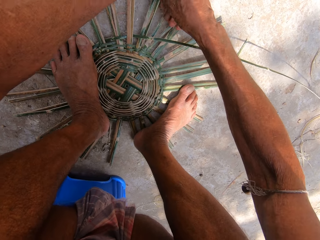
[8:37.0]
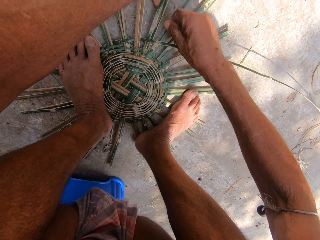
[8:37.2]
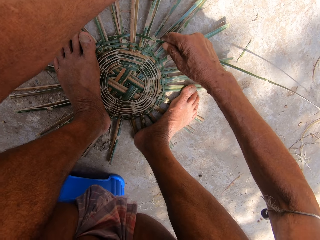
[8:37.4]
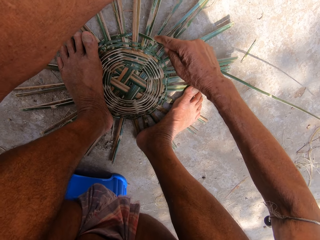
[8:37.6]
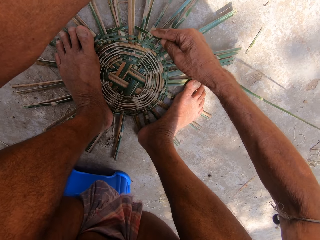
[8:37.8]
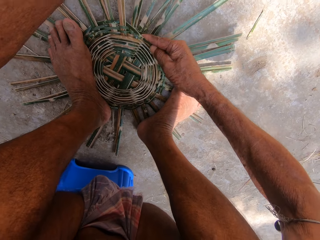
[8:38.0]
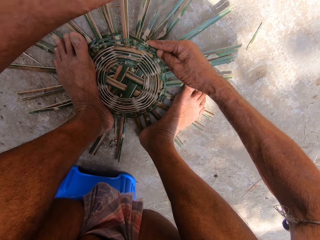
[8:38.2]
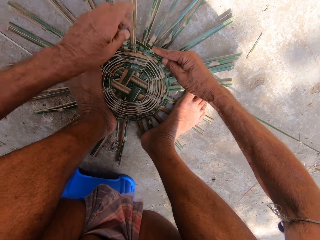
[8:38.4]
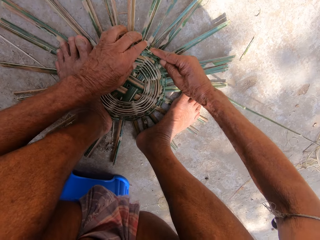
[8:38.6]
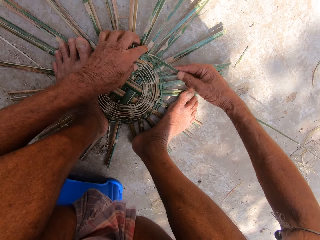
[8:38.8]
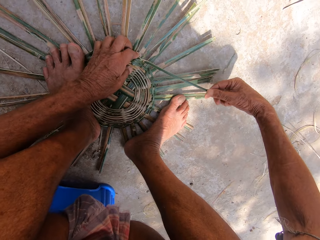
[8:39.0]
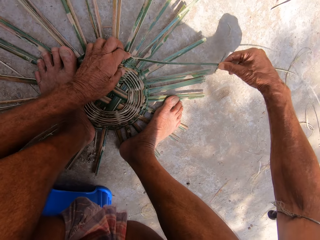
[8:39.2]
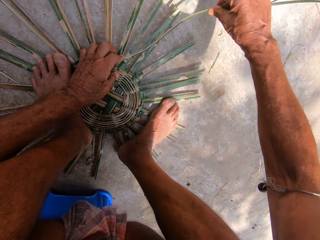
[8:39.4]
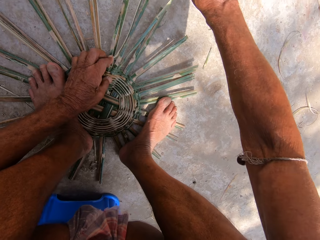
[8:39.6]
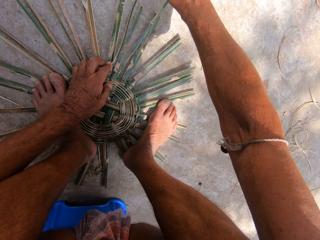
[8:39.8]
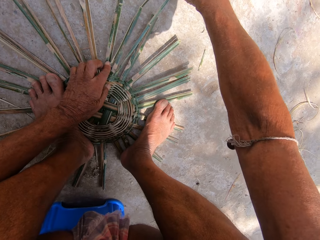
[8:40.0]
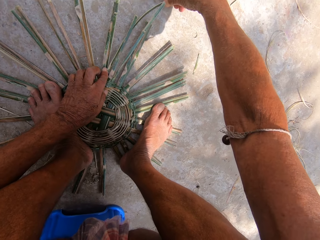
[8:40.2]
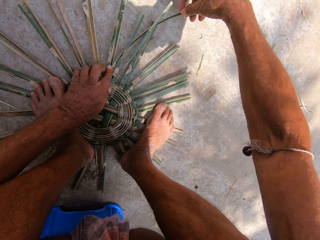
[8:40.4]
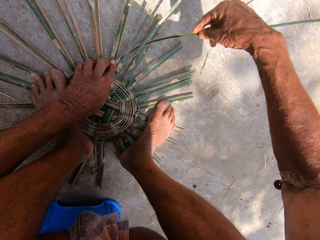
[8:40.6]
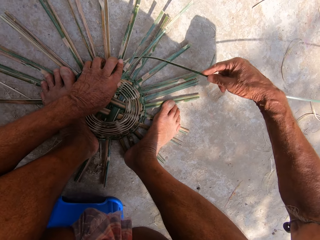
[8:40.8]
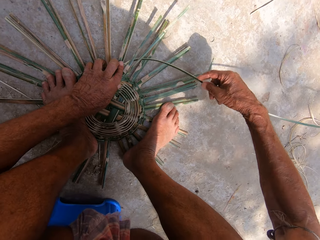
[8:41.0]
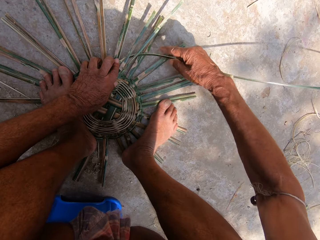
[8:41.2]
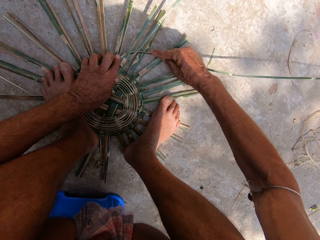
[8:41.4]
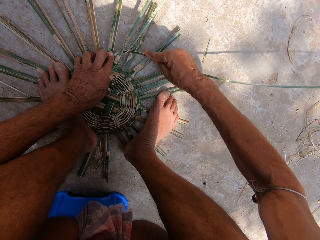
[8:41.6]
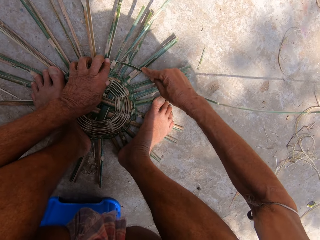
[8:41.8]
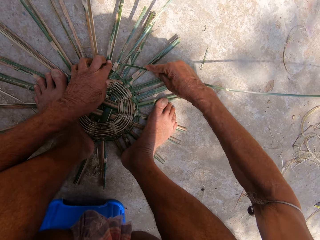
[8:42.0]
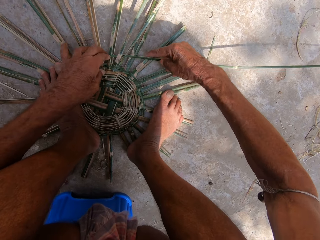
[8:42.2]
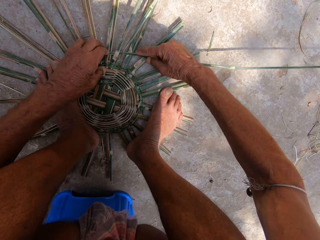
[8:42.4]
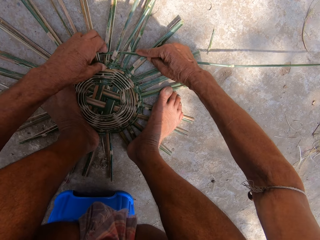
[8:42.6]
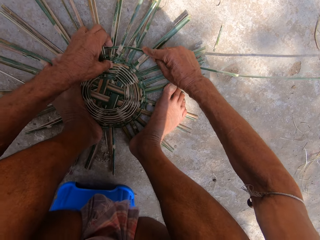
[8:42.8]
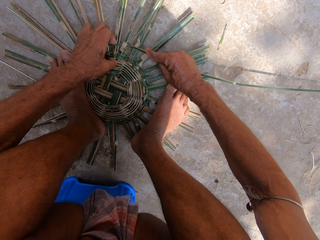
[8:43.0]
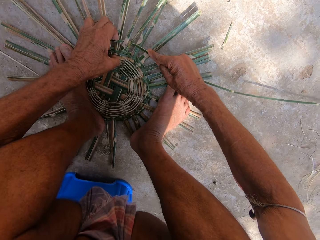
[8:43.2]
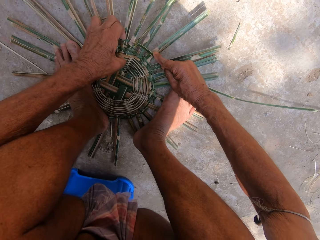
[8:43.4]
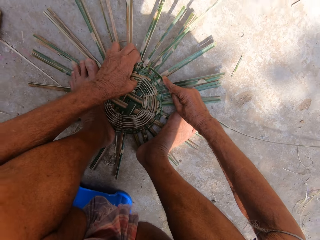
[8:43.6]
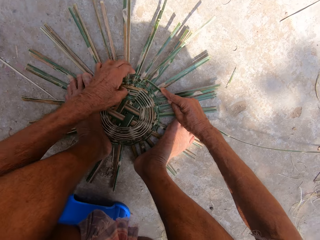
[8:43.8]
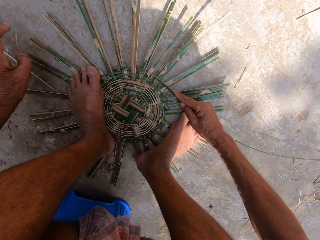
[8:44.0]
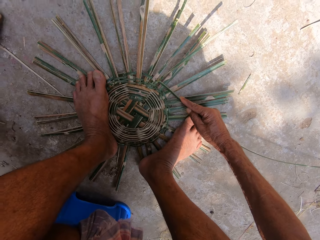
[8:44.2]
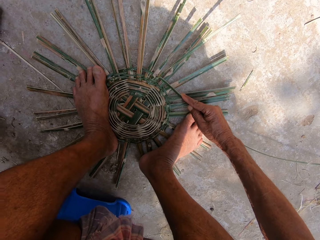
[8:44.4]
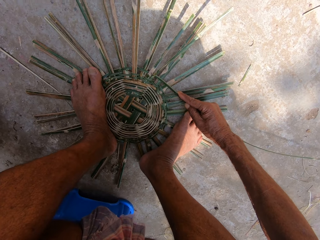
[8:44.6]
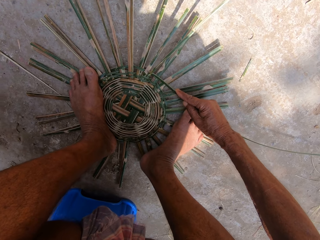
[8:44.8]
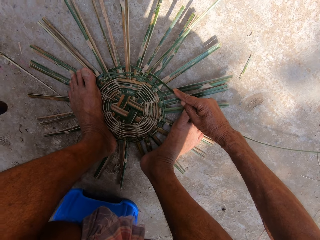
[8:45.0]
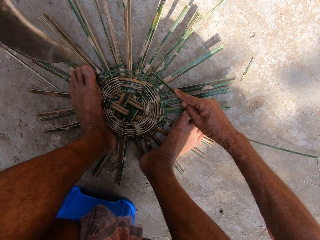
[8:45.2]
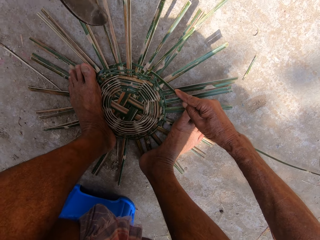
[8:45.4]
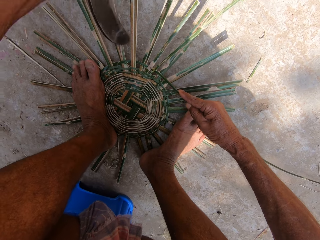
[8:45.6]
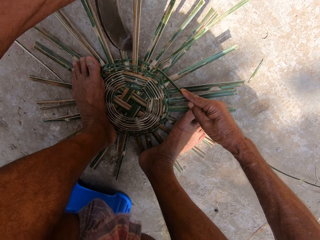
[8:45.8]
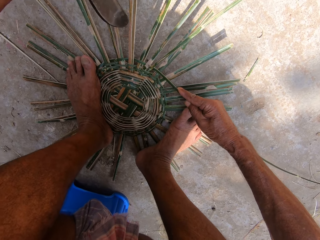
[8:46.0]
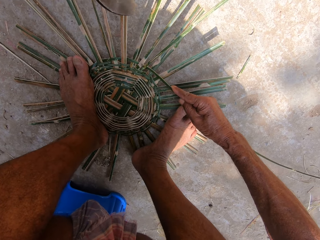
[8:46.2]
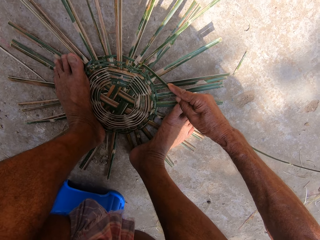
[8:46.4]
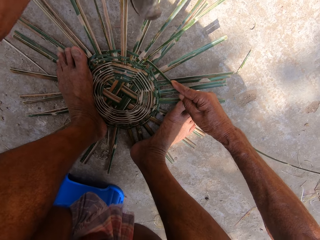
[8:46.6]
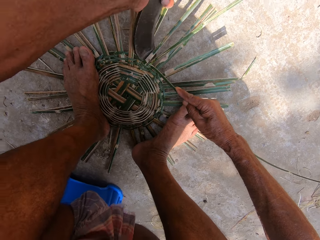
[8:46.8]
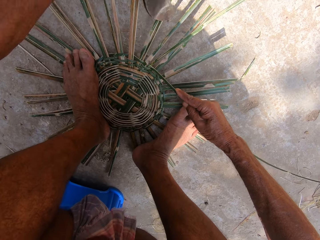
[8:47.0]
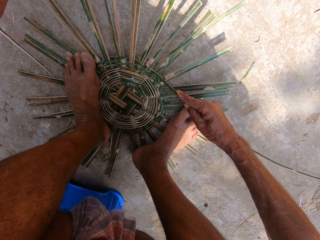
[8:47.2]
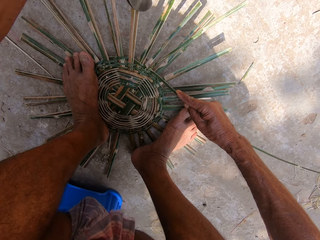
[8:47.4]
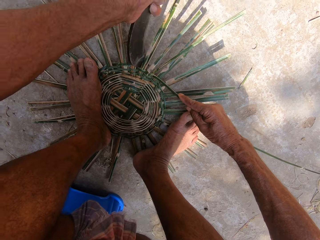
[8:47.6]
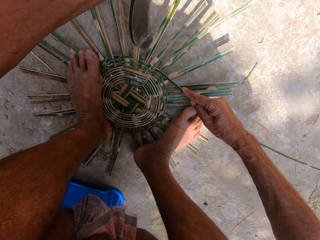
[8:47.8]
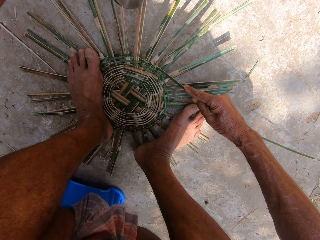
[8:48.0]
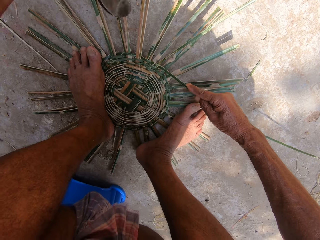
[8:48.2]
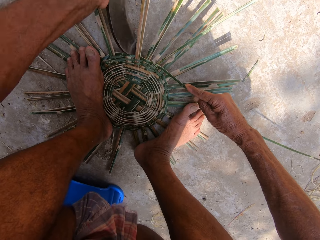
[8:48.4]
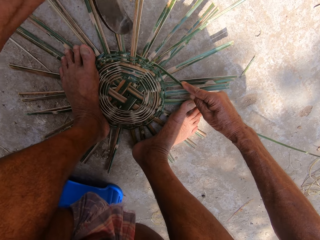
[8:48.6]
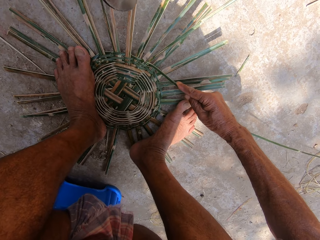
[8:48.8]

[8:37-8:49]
The camera wearer picks up the sickle from the floor with his left hand. He hits the basket on the floor with the sickle in his left hand.

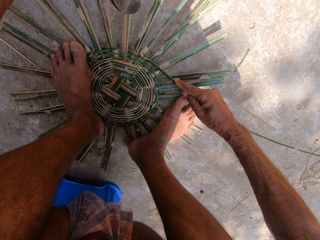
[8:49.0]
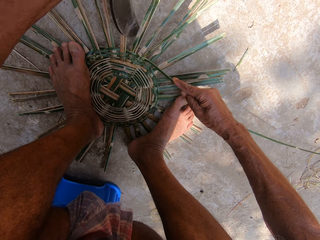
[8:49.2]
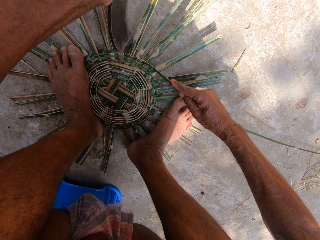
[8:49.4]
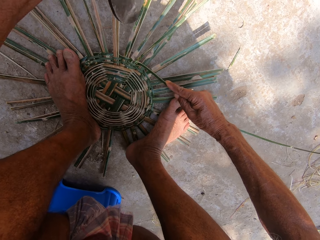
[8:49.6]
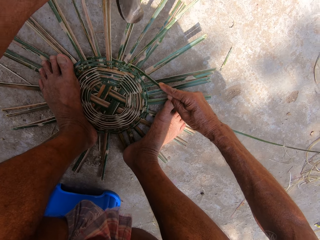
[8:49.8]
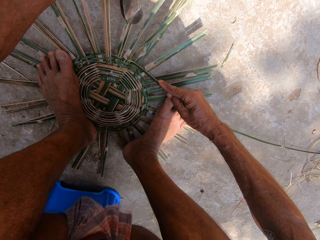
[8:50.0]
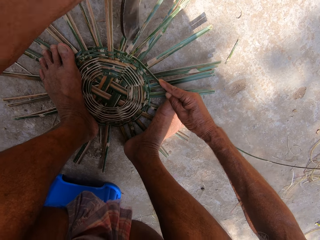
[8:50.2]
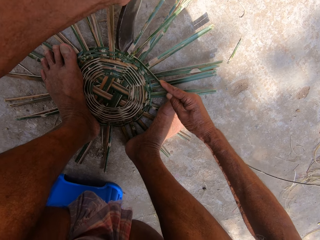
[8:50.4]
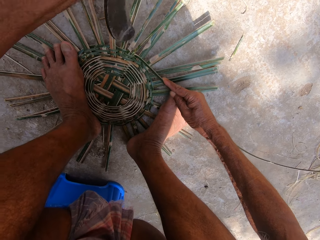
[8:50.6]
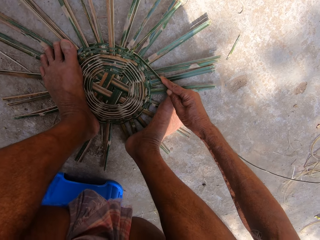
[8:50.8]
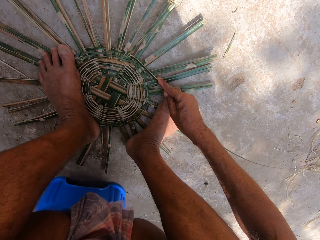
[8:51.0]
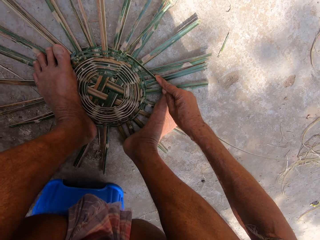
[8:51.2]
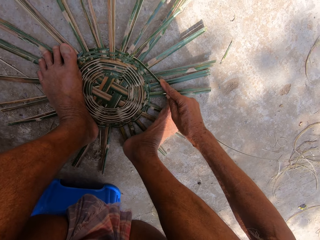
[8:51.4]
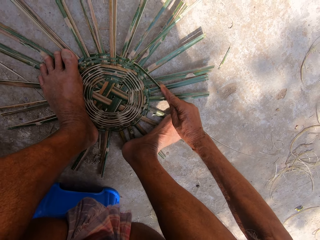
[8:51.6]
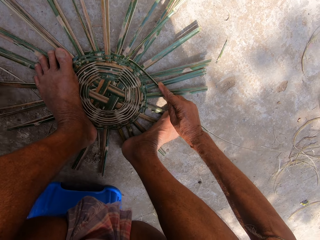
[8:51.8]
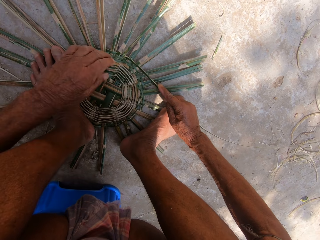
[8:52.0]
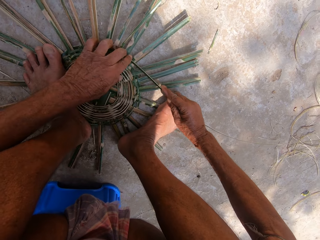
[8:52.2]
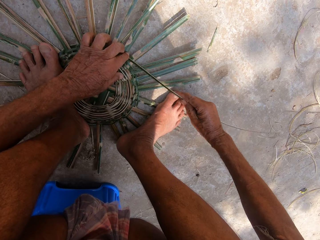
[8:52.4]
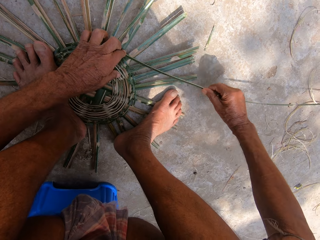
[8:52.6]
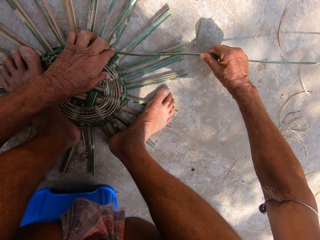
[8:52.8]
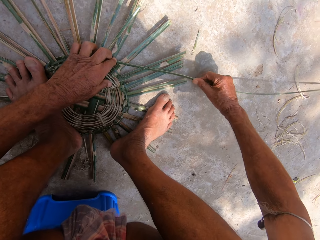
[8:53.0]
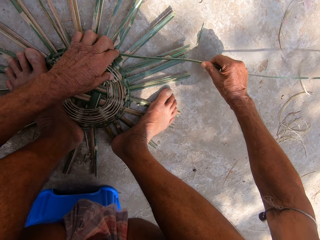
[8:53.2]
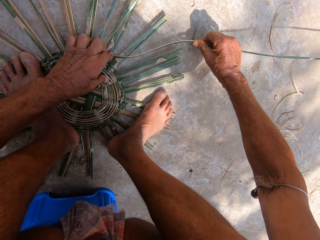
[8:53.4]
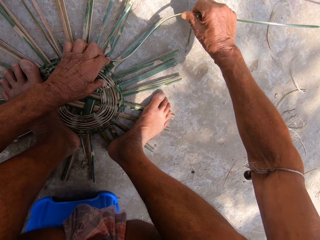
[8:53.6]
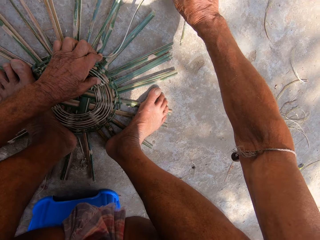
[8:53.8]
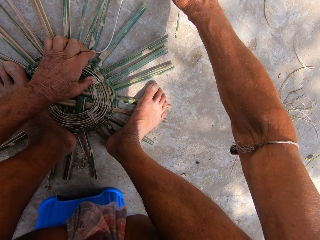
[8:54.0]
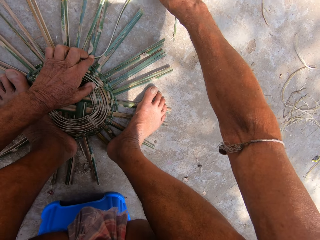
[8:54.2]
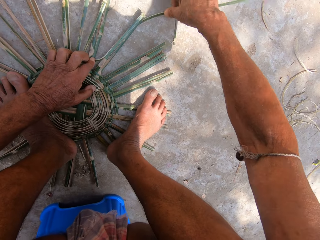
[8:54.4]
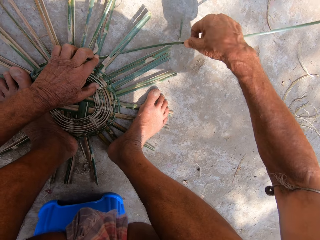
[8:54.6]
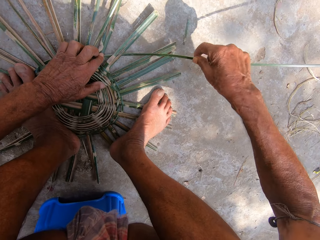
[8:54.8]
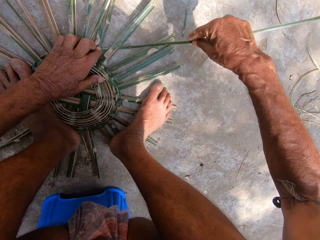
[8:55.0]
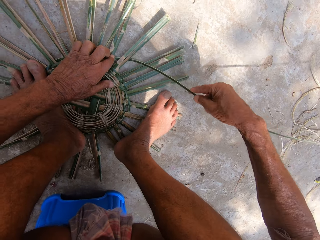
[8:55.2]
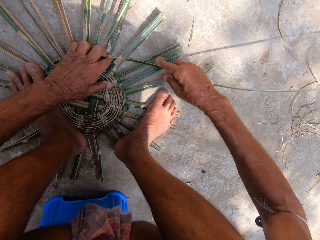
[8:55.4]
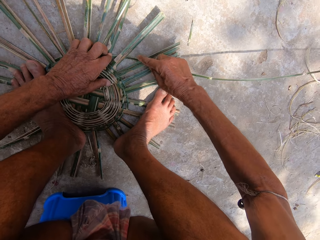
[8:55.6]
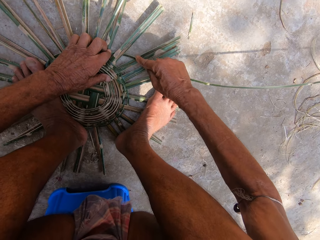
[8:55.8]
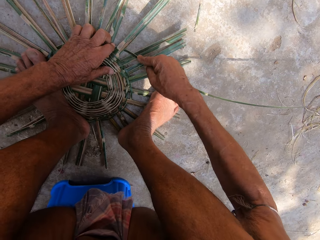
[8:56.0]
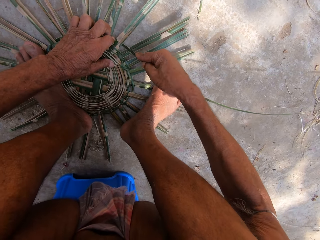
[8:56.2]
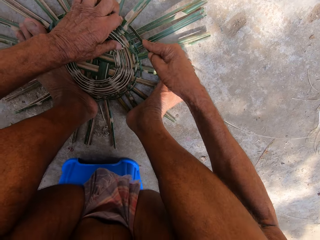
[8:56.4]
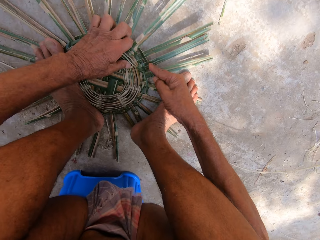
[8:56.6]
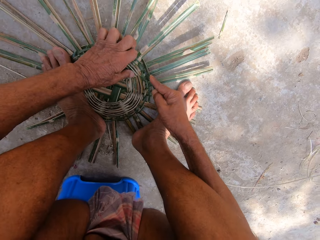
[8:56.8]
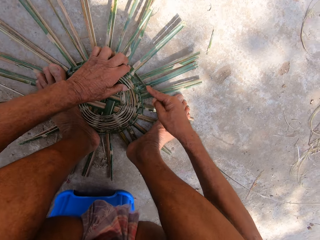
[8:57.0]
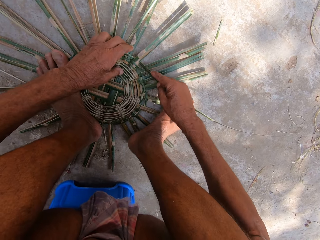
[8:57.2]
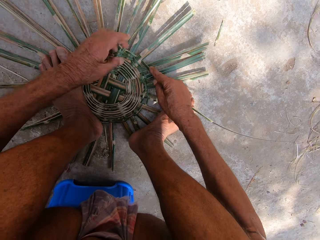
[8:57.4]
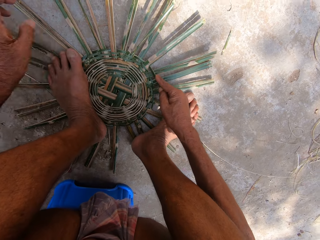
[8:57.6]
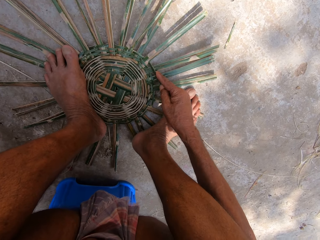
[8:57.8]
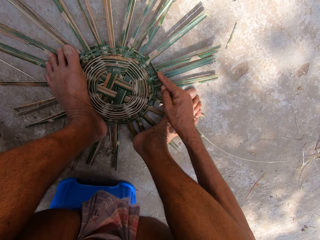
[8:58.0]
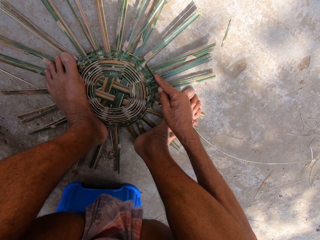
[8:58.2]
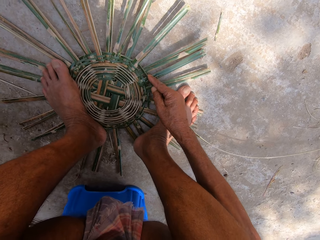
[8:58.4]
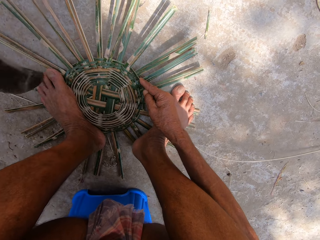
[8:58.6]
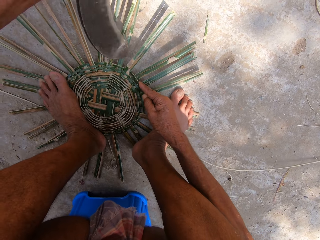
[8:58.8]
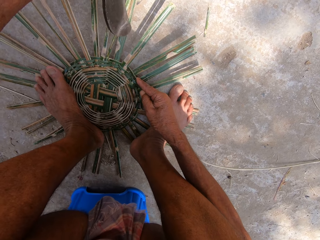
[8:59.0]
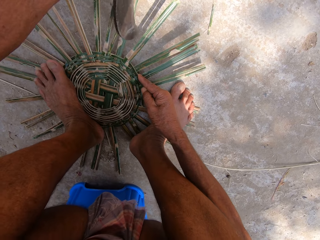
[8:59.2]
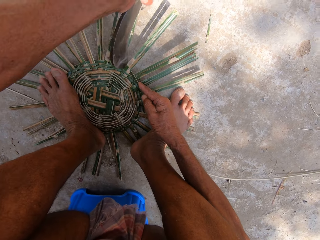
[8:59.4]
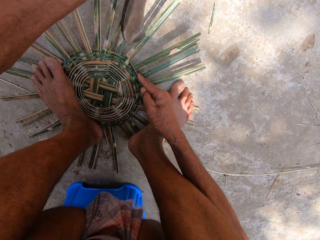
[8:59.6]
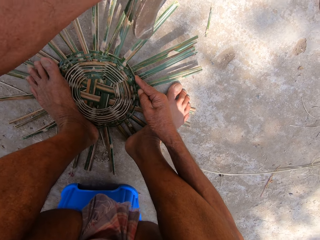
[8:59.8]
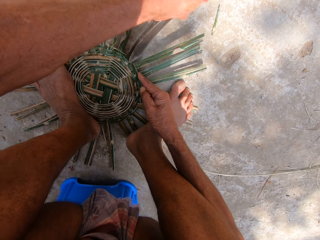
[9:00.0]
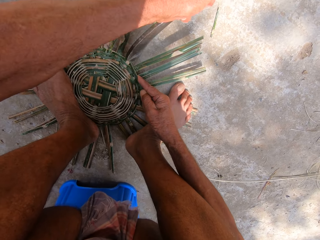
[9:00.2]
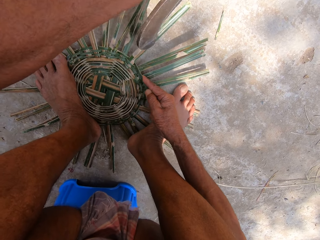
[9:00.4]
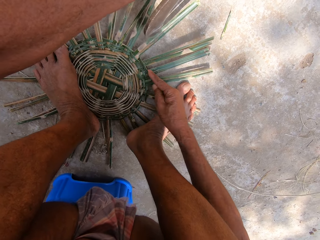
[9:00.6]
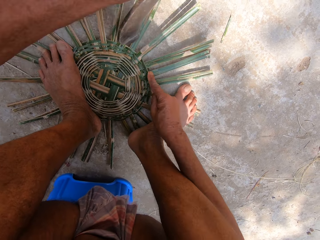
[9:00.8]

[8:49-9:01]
The camera wearer drops the sickle on the floor with his left hand. He weaves the basket with bamboo strips on the floor with both hands. He picks up the sickle from the floor with his left hand. He hits the basket on the floor with the sickle in his left hand.
